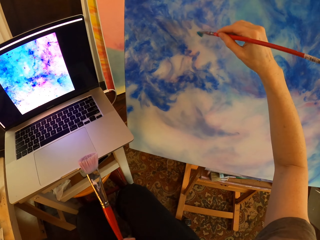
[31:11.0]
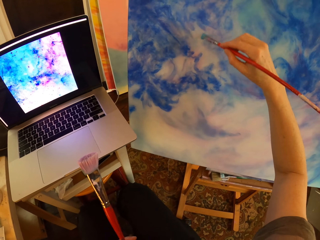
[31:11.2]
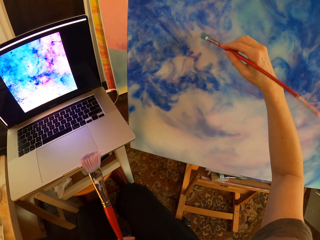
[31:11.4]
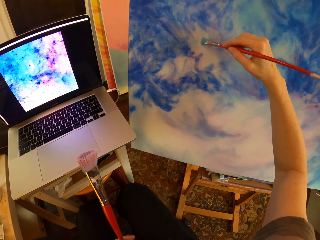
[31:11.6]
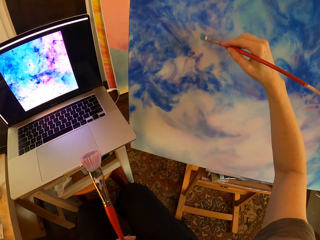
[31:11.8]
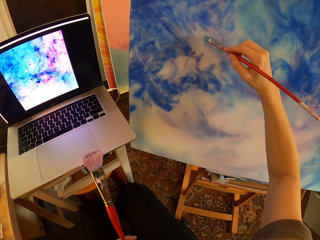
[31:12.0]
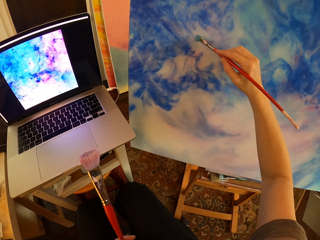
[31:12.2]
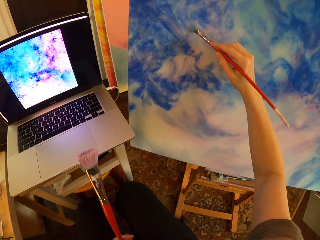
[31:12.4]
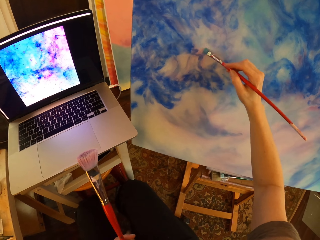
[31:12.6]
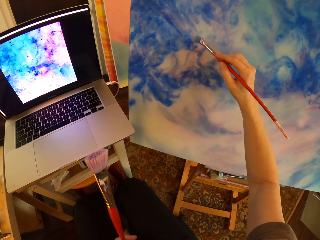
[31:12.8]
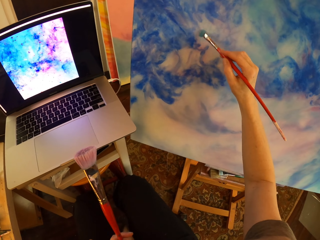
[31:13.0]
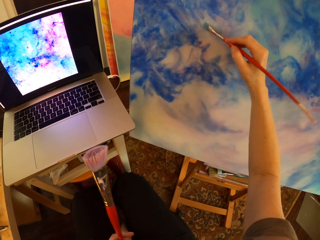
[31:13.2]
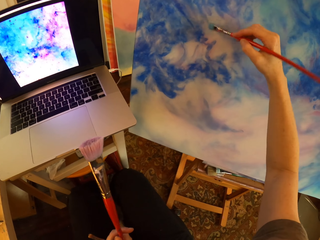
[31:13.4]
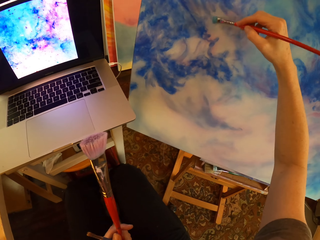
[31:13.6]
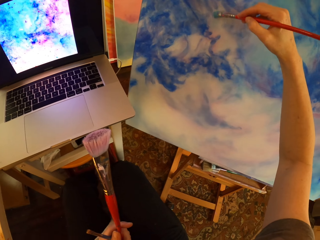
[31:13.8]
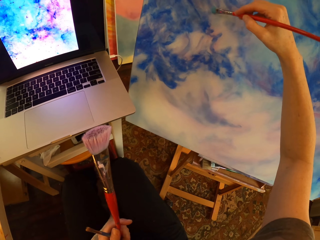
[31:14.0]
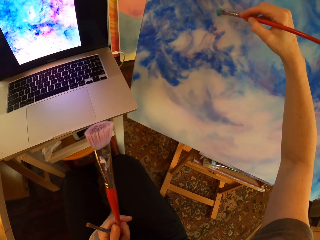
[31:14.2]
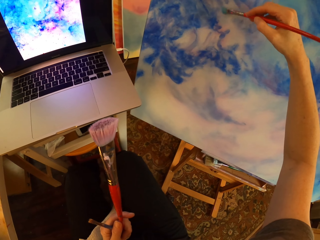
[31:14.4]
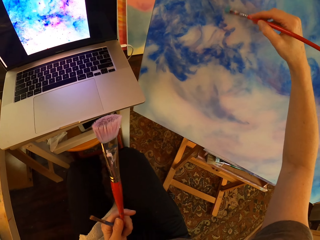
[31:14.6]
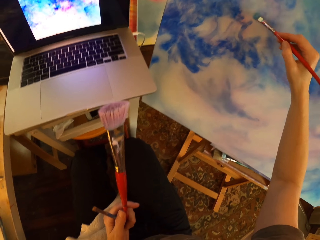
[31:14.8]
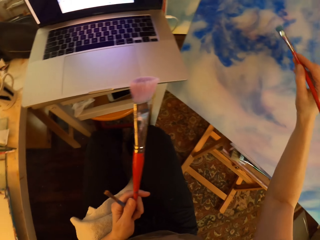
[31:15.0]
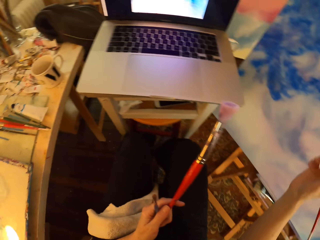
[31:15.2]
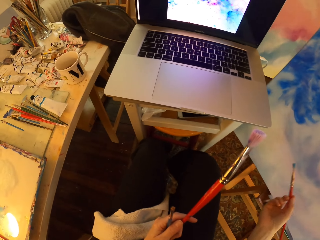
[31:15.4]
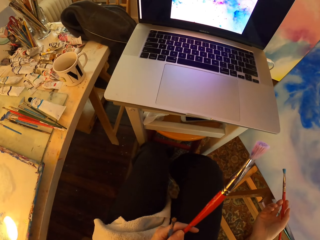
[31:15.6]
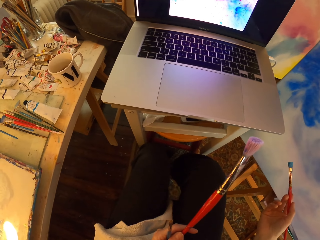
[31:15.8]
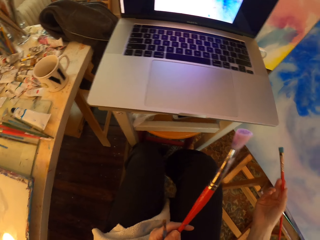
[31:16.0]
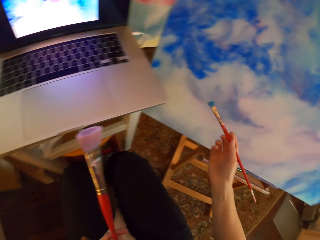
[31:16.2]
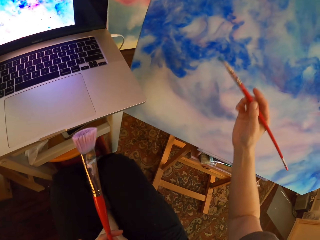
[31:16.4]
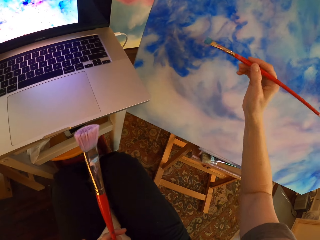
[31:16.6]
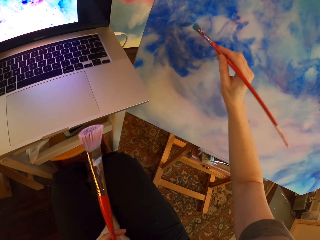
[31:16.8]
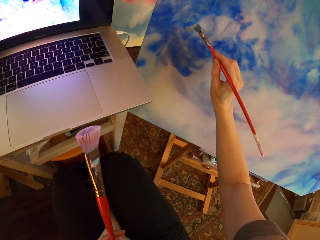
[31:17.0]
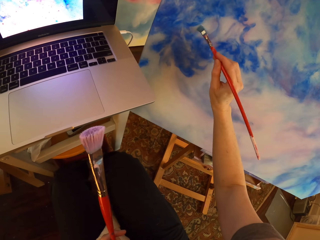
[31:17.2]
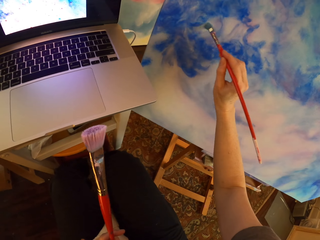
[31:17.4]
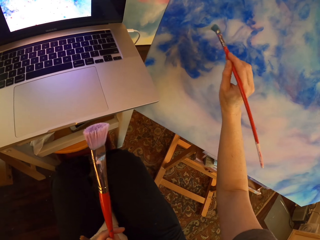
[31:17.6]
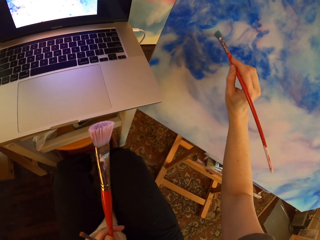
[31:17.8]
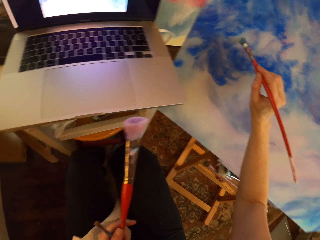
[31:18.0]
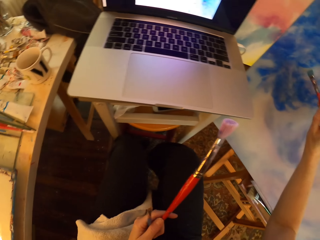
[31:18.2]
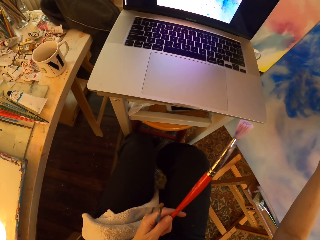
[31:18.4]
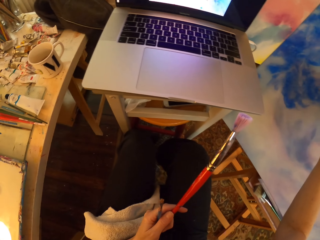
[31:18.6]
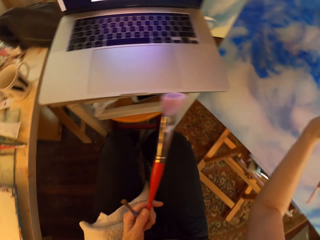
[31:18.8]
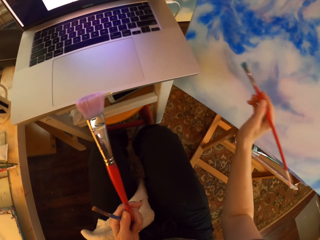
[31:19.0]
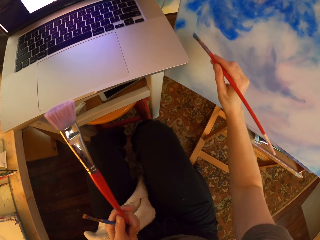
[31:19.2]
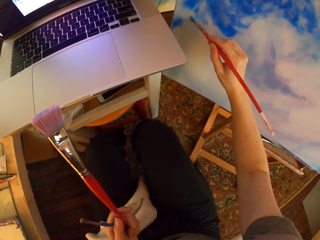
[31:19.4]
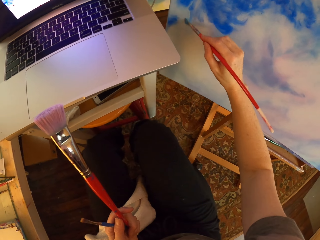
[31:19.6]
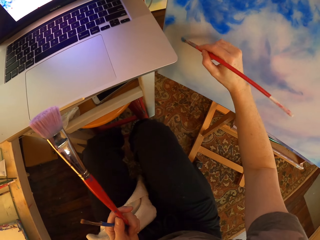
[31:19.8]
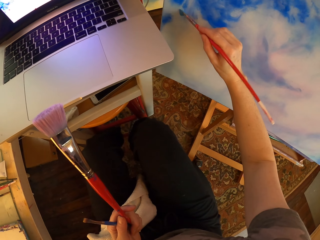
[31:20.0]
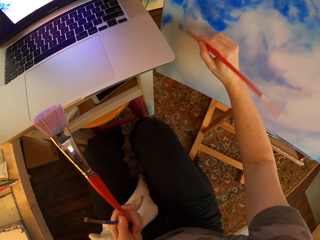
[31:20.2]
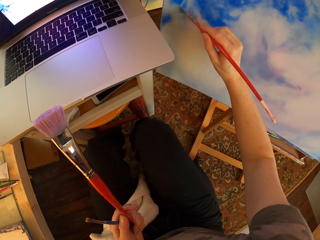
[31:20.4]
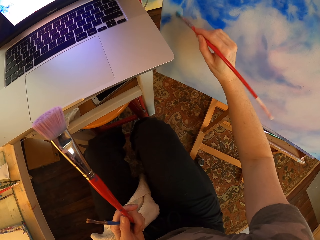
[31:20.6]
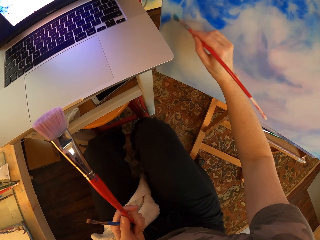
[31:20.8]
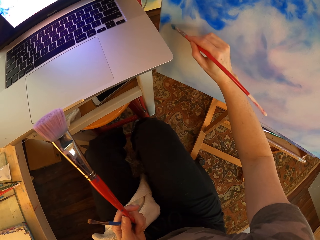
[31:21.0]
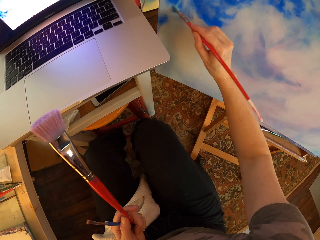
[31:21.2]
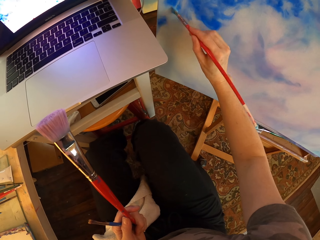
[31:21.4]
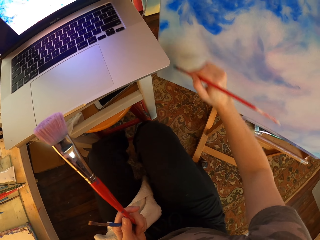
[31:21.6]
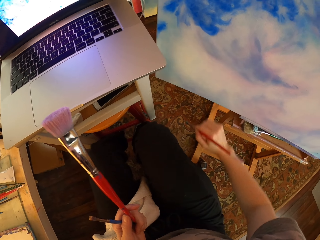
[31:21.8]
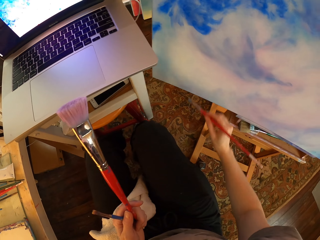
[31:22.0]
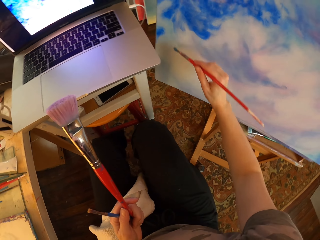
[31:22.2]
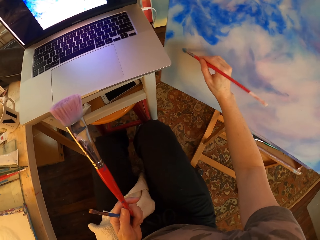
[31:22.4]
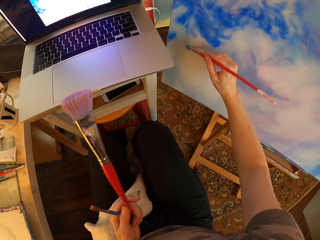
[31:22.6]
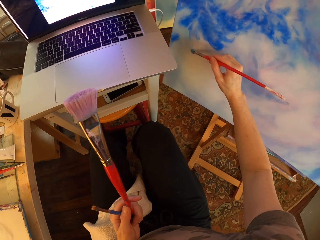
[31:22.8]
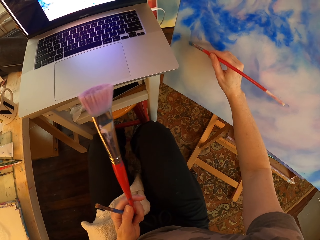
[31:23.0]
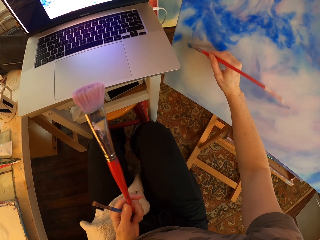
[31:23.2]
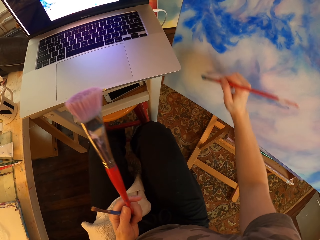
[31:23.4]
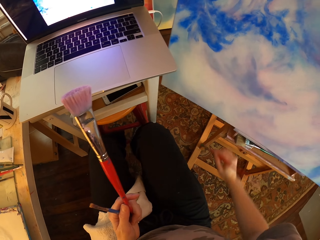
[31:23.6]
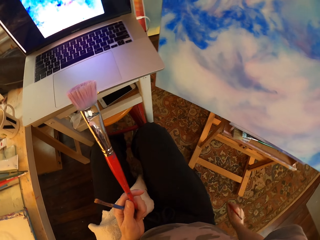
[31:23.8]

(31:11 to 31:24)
The camera wearer paints a board. They hold art brushes. They stare at the laptop. They turn to the side. They paint on a canvas with an art brush. They hold the art brushes. They turn to the side. They paint the board.

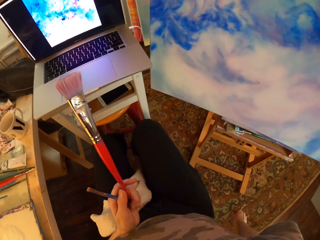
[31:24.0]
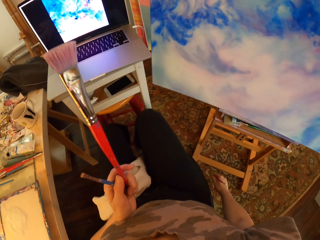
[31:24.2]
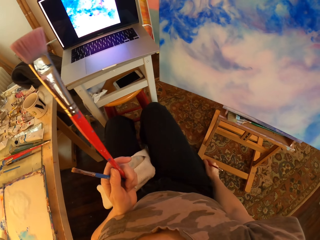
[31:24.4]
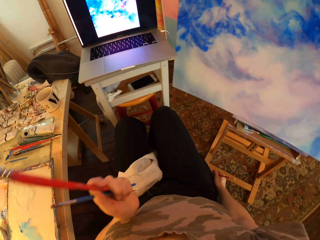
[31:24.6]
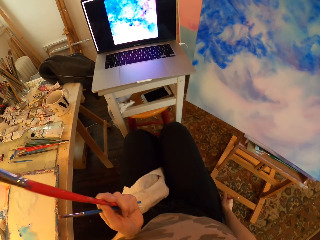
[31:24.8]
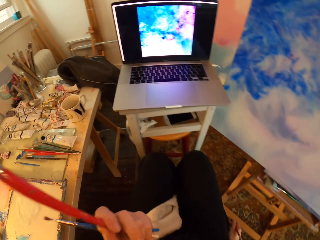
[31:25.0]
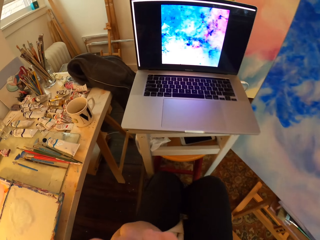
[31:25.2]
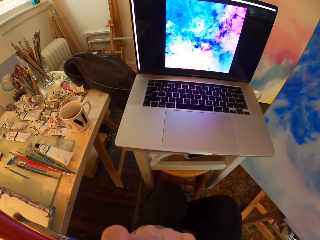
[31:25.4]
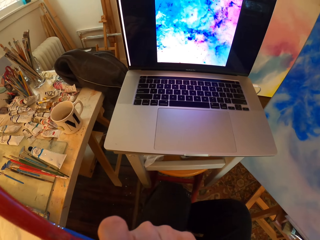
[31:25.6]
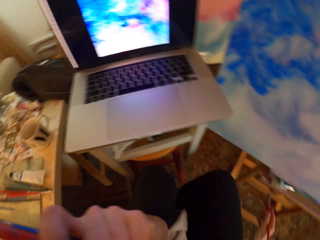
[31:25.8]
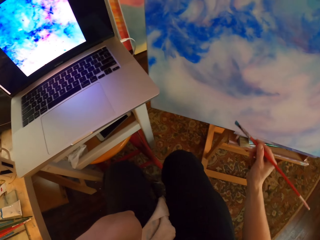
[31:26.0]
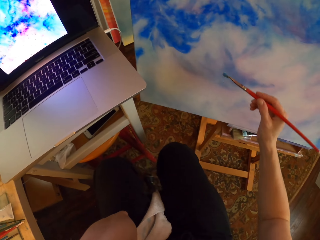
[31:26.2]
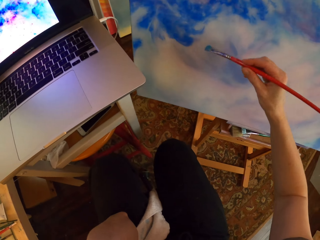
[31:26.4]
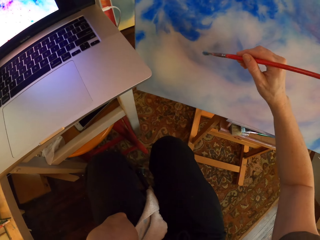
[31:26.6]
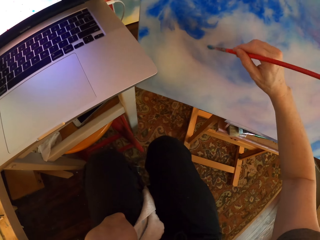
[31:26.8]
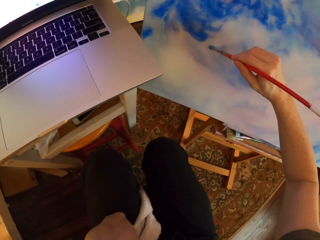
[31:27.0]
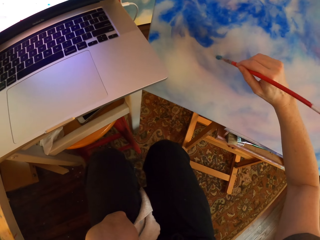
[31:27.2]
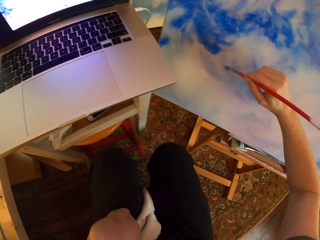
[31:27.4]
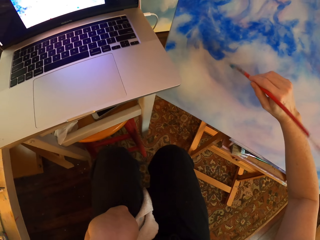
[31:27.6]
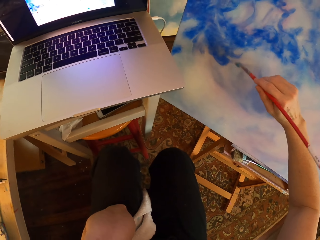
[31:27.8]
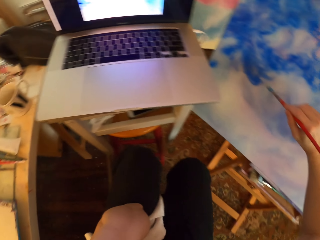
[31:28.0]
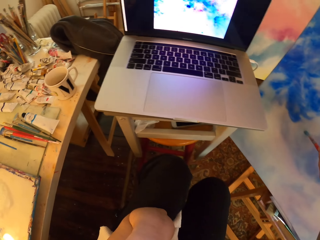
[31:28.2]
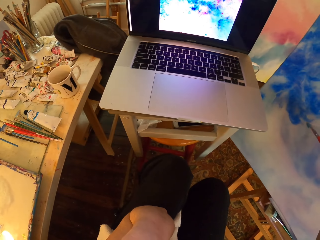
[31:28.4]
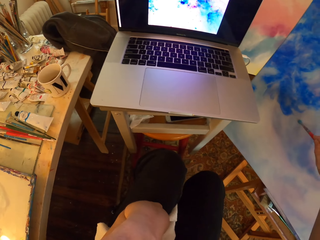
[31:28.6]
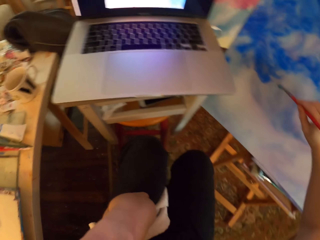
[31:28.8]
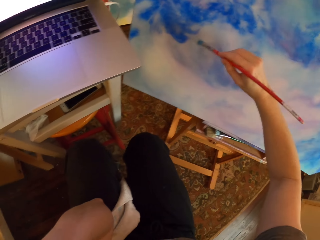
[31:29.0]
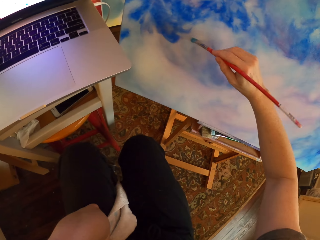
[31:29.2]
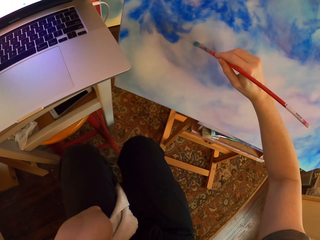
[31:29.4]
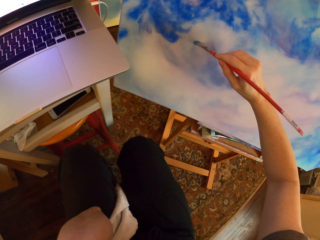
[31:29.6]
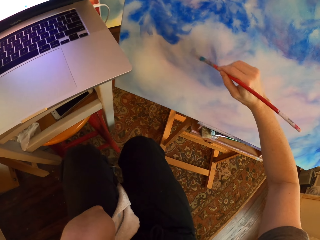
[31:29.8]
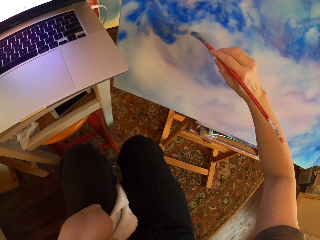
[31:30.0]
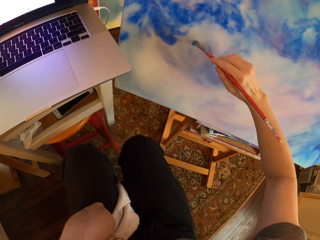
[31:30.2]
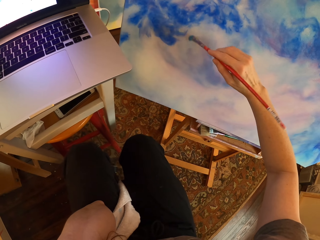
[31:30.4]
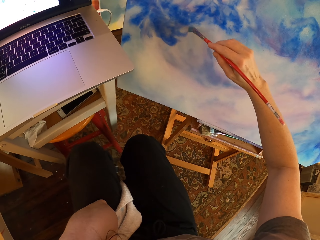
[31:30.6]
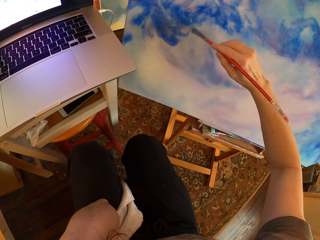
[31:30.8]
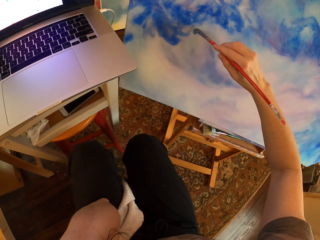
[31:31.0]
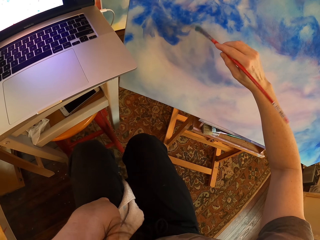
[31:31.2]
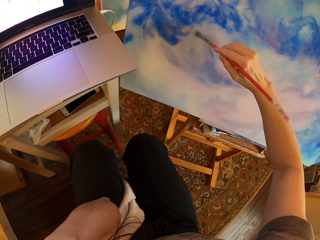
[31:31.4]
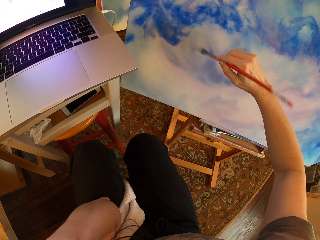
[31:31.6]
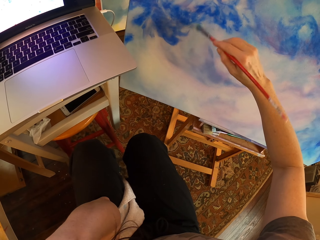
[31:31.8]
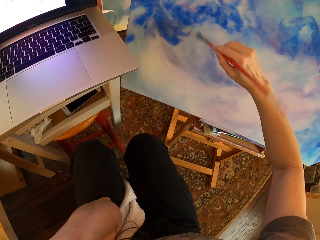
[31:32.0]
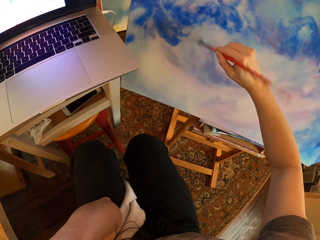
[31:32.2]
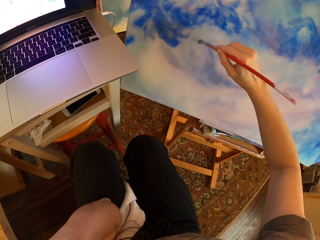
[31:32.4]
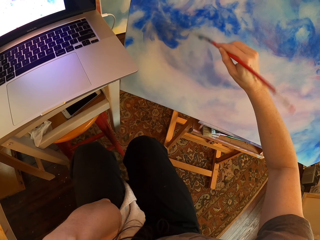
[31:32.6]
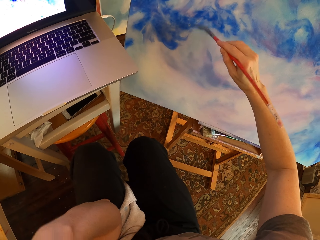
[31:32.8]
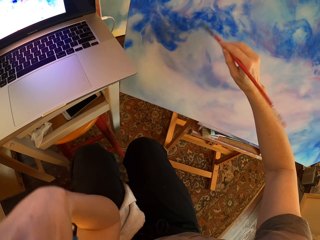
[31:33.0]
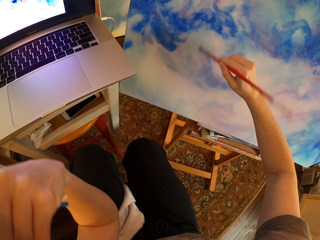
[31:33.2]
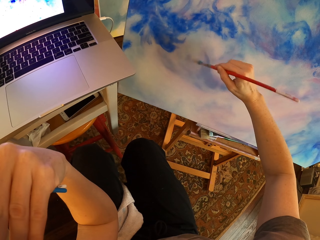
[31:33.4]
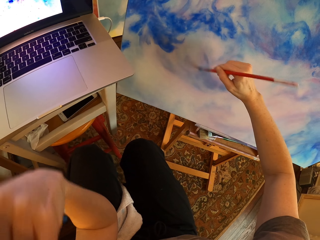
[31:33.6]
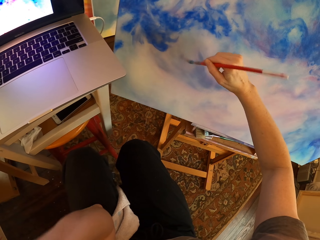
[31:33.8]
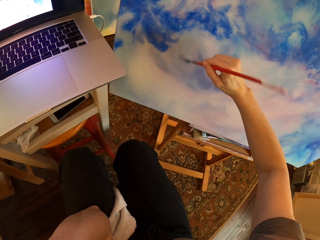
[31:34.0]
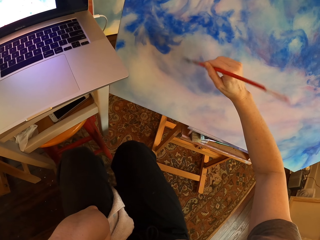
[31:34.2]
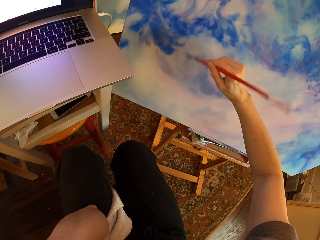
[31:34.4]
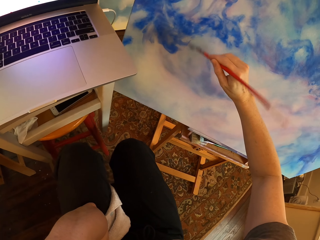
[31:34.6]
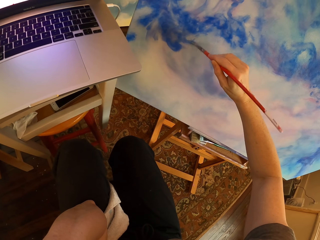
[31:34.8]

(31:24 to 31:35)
The camera wearer holds art brushes. They pause. They turn to the side. They paint on a canvas with an art brush. They turn to the side. They paint a board.
